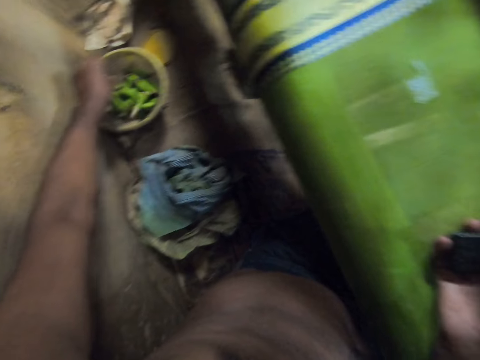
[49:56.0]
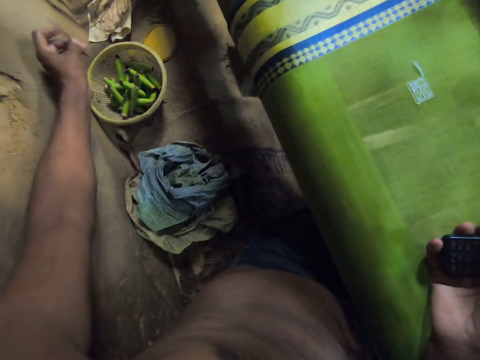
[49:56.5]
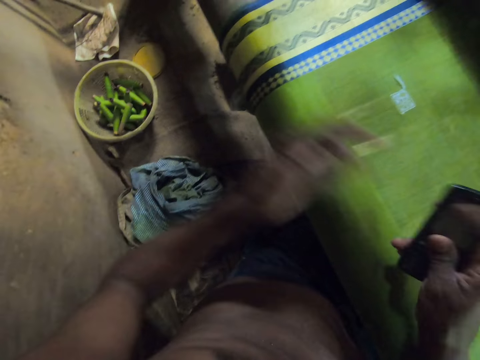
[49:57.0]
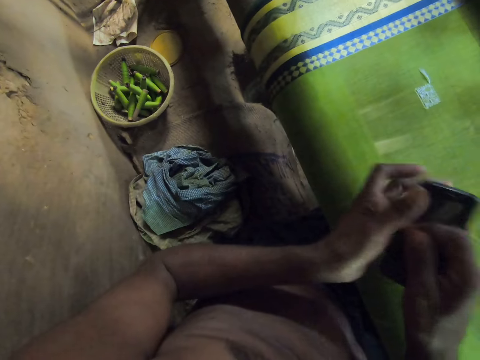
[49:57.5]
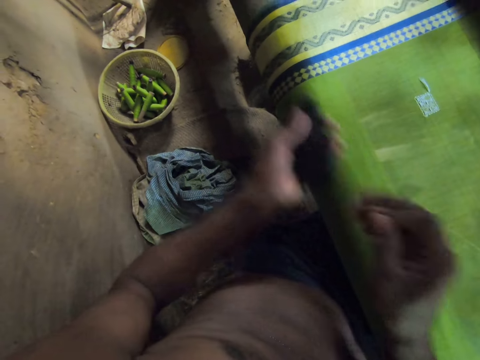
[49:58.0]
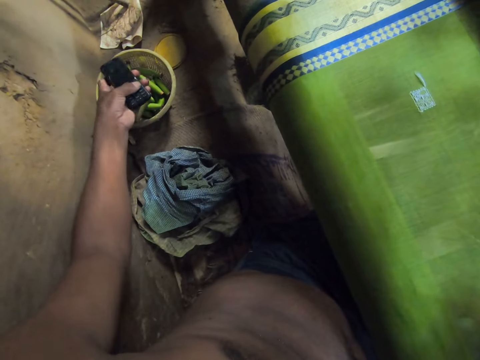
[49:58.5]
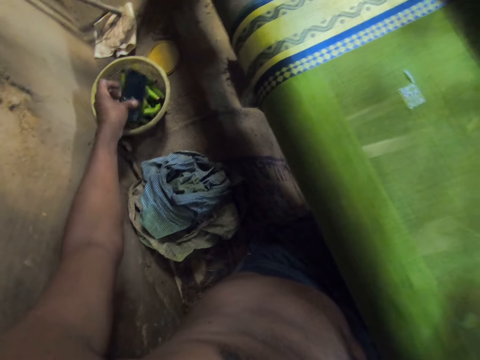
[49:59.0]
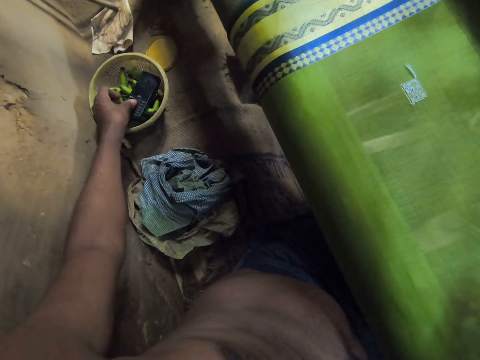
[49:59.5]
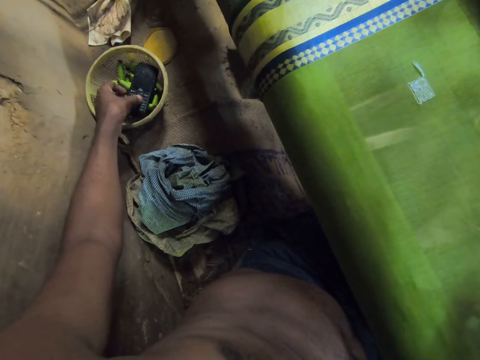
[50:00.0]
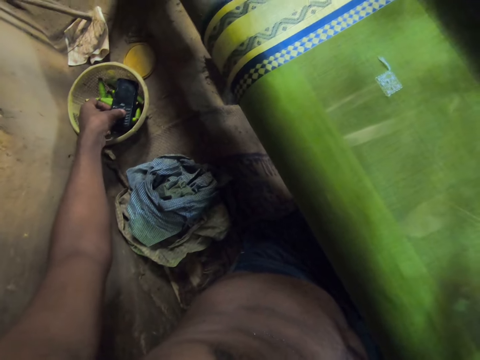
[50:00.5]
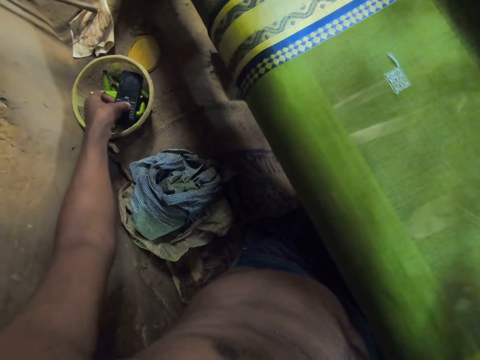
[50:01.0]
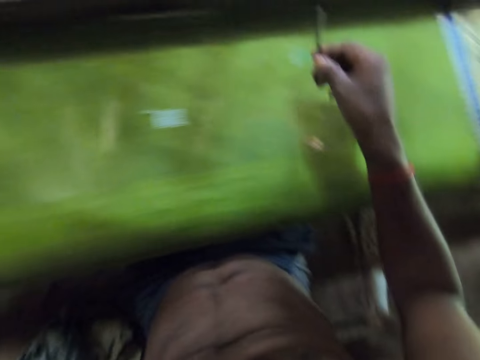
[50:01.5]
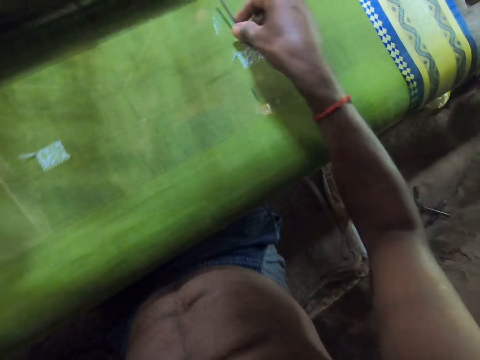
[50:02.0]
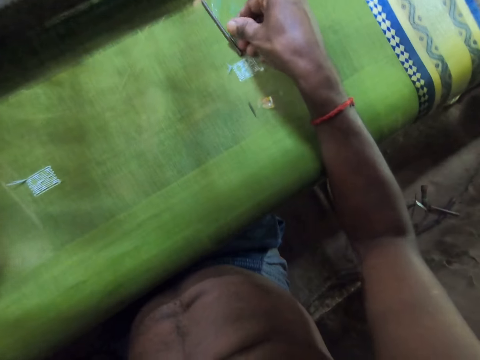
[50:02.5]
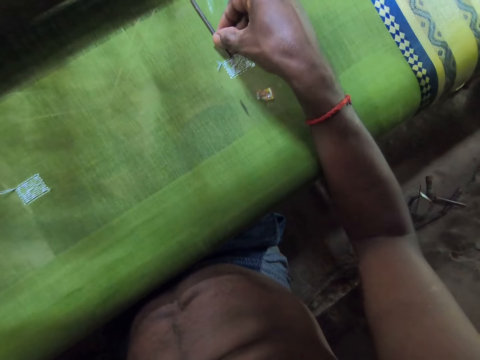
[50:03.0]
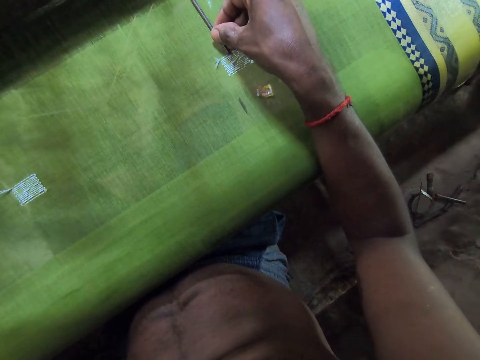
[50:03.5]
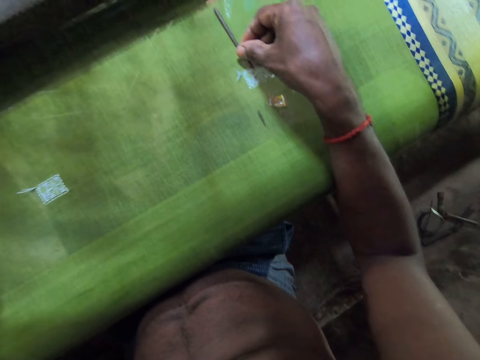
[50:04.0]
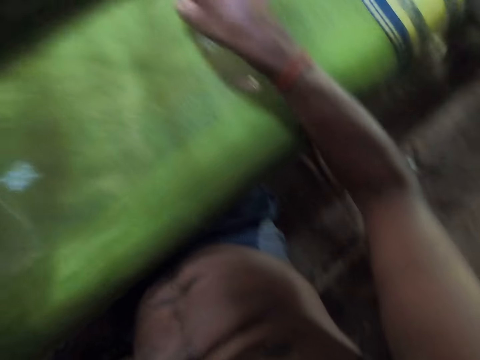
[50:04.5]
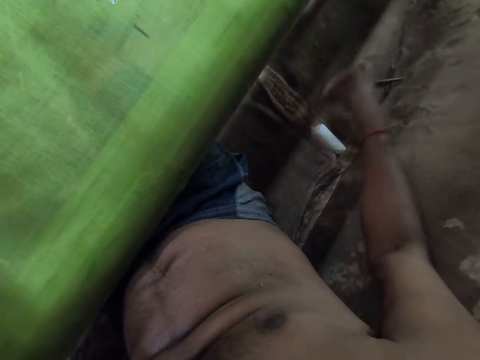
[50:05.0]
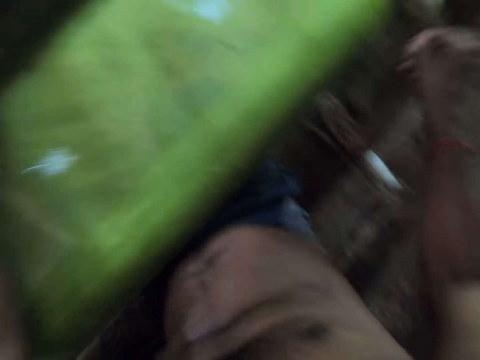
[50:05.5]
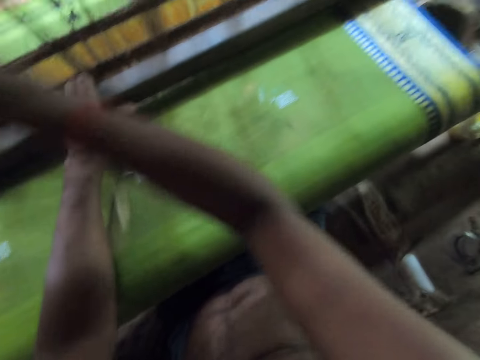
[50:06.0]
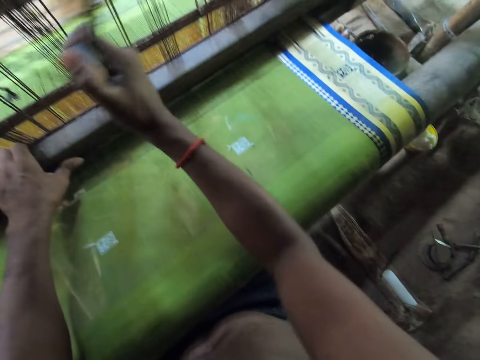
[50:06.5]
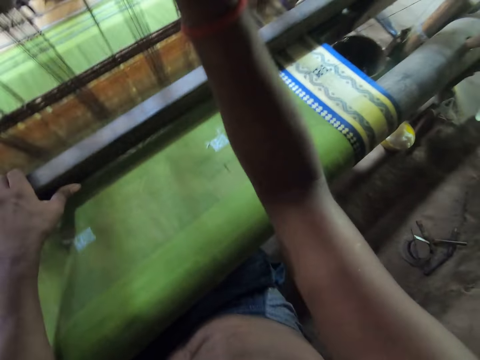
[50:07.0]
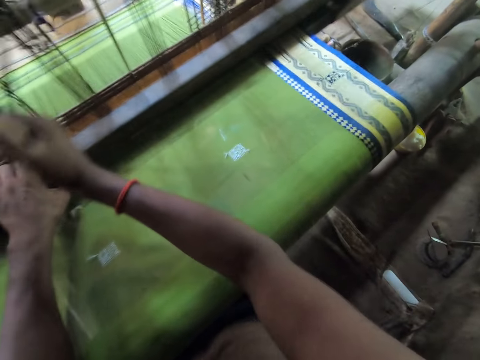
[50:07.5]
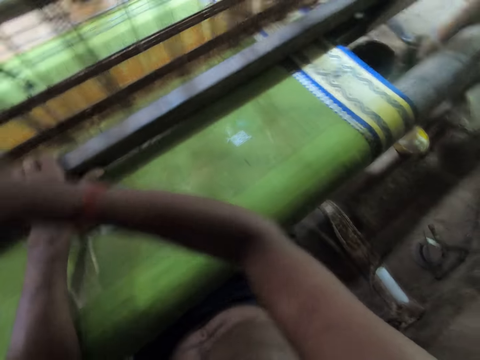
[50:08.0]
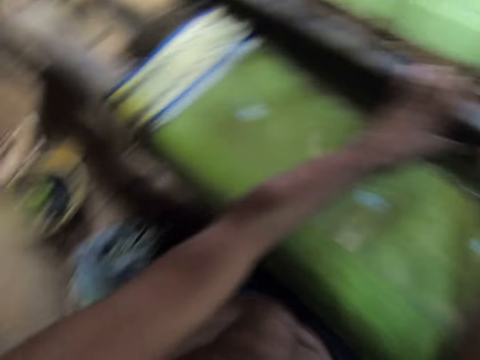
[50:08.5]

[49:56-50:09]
The camera wearer takes a needle. He passes the piece of metal from his left hand to his right hand. He passes the phone from his right hand to his left hand. He drops the phone in the container with his left hand. He drops the piece of metal on the fabric on the textile machine with his right hand. He picks the piece of metal from the fabric with his right hand. He drops the piece of metal on the floor with his right hand. He weaves the fabric with the loom machine with both hands.

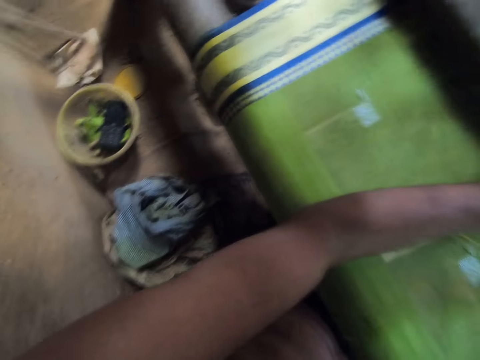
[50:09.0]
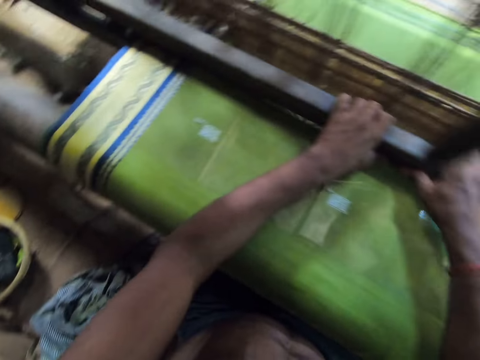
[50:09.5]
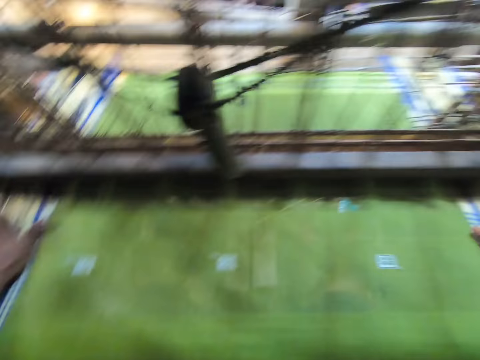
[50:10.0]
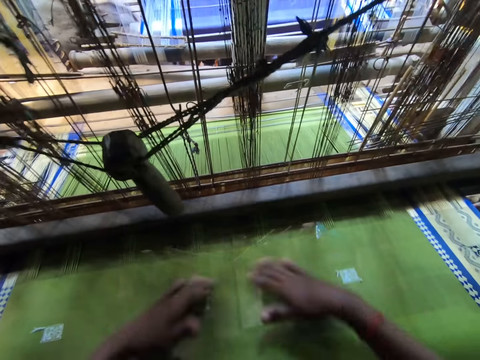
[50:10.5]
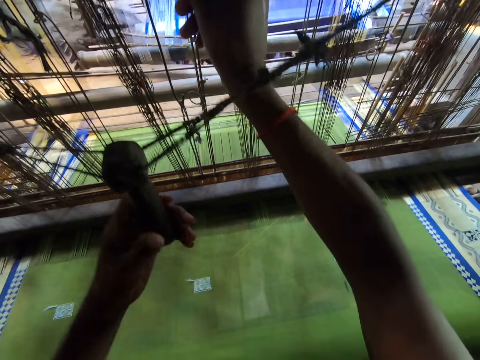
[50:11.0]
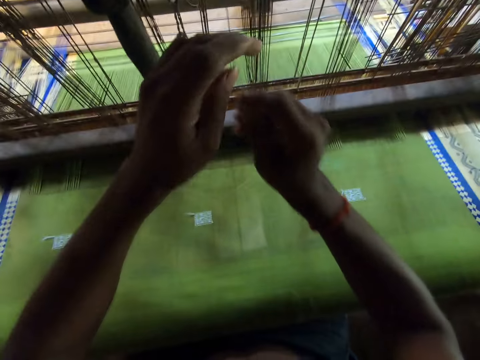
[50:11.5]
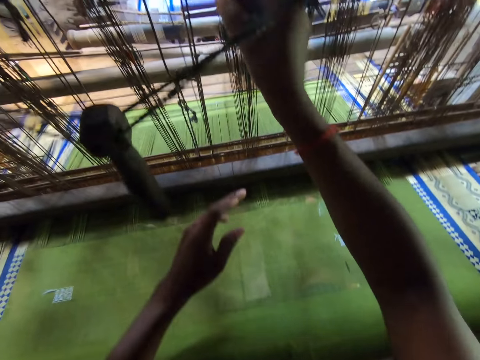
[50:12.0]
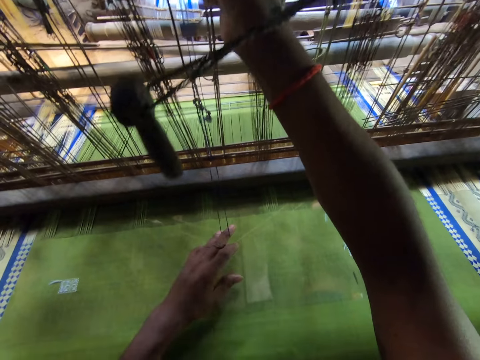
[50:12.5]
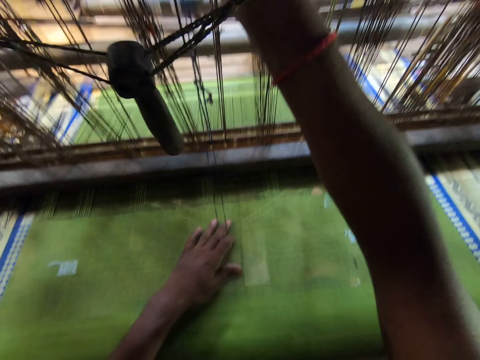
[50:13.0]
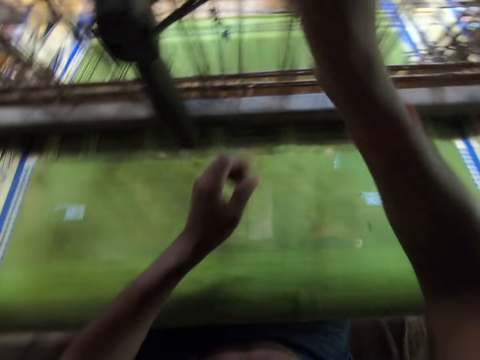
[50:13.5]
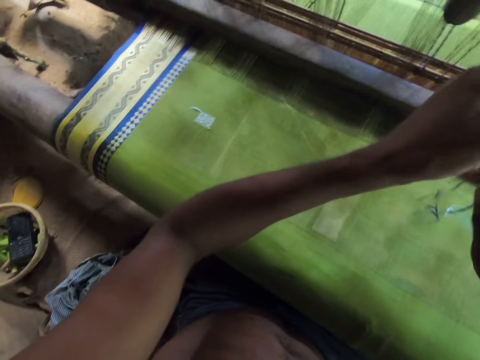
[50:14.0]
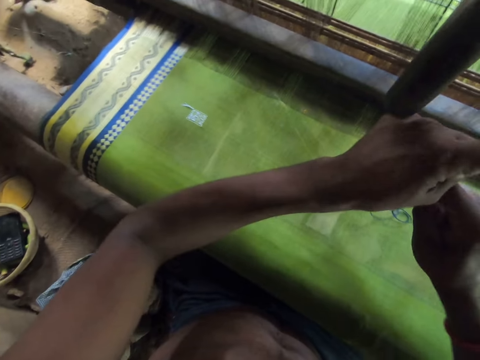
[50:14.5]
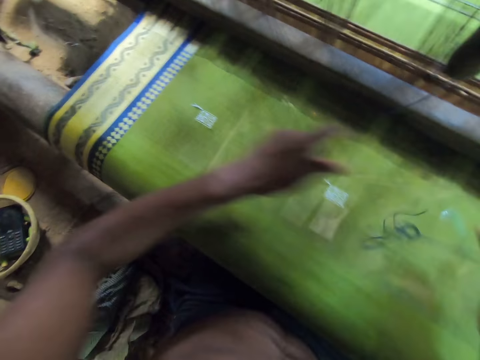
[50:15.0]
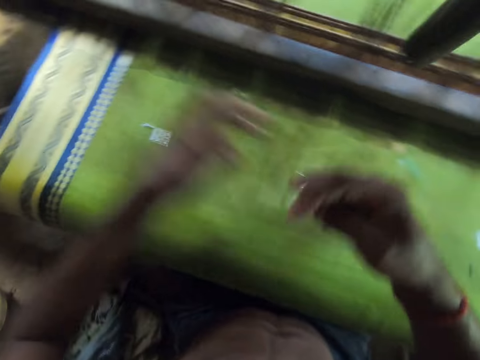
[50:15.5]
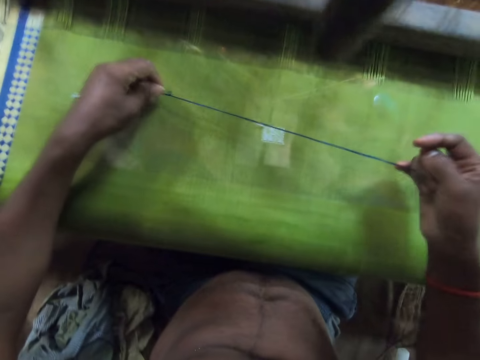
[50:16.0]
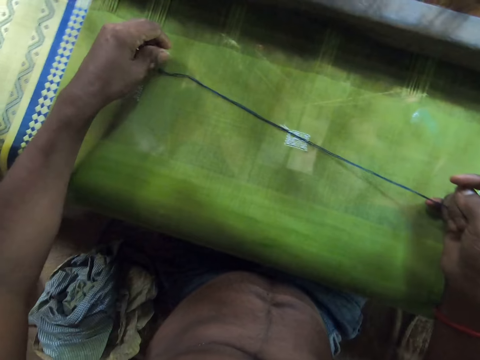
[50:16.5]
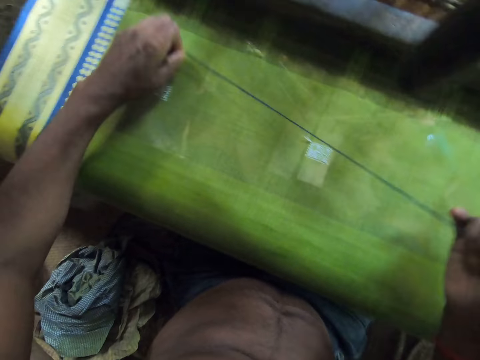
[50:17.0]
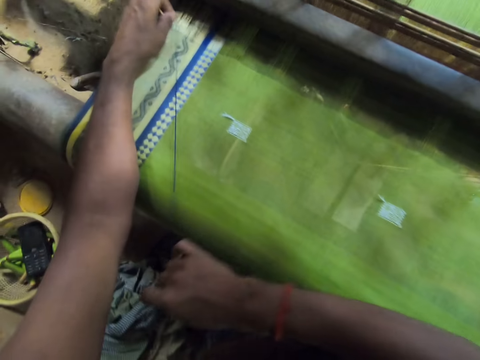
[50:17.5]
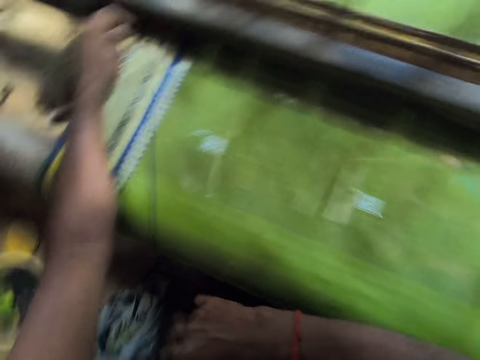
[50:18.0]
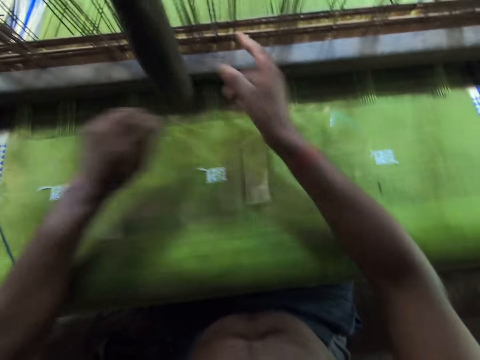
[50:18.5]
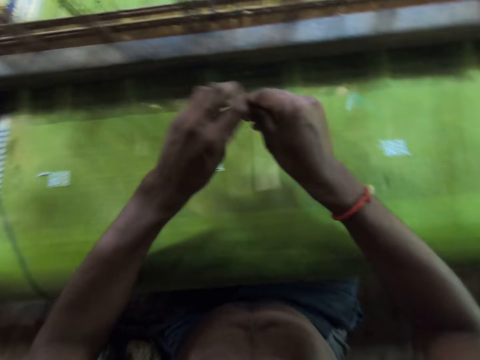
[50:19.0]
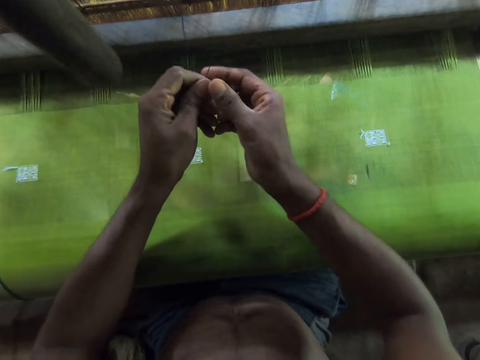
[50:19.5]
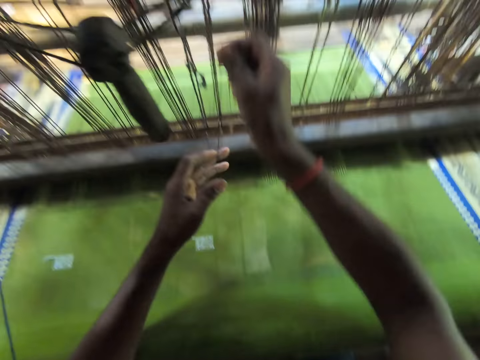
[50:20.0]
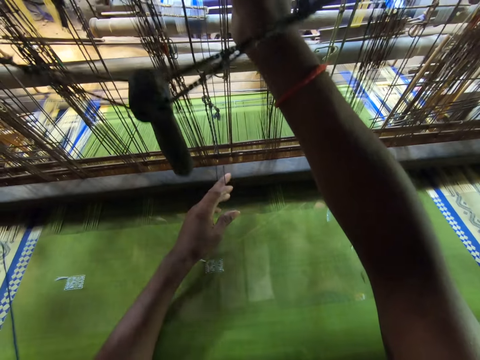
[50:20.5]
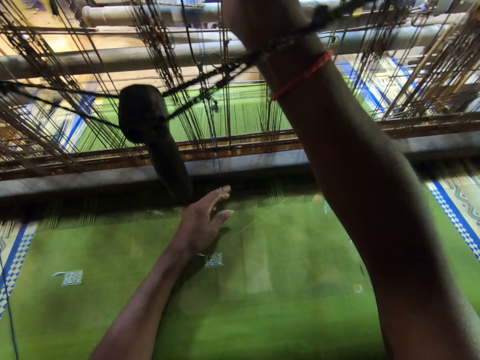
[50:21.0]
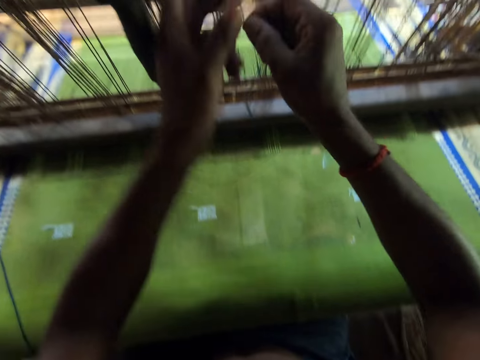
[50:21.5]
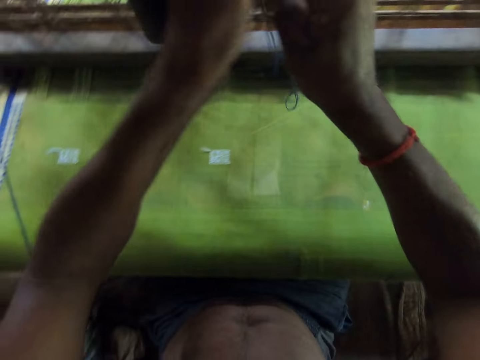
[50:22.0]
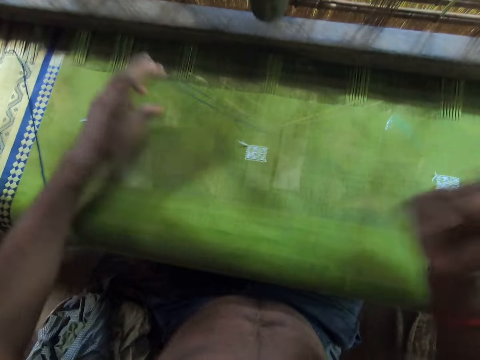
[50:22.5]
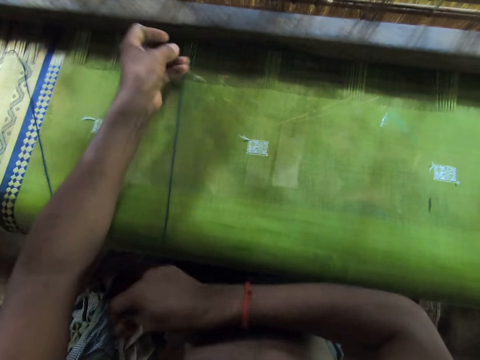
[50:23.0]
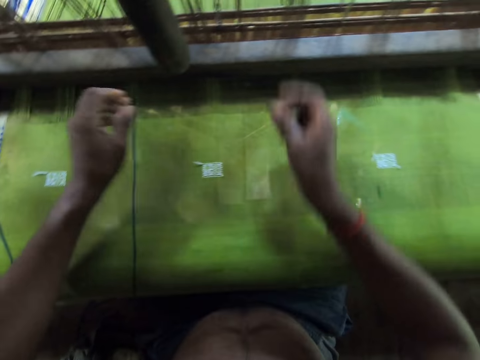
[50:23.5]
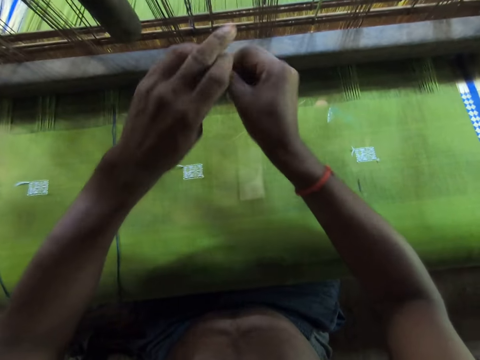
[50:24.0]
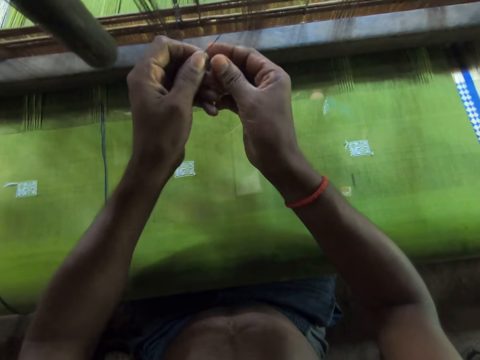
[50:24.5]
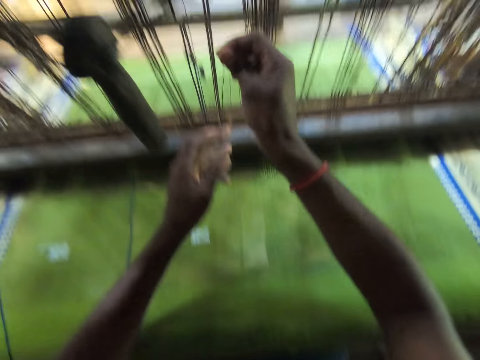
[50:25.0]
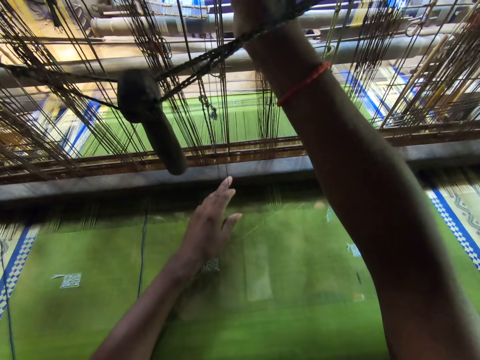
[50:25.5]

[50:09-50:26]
The camera wearer rubs the fabric with both hands. They pick a thread from the loom machine with both hands. They drop the thread on the fabric with both hands. They pick the thread from the fabric with both hands. They drop the thread on the fabric with both hands. They pick a thread from the loom machine with both hands. They drop the thread on the fabric with both hands. They pick a thread from the loom machine with both hands.
